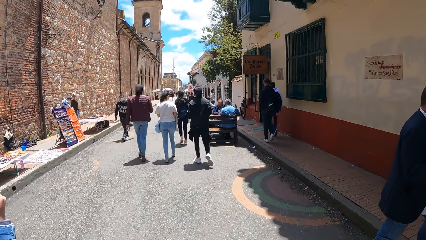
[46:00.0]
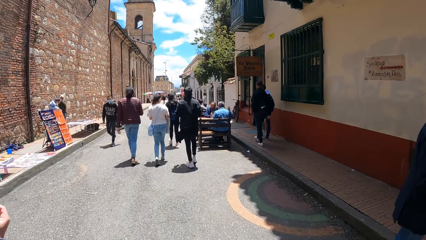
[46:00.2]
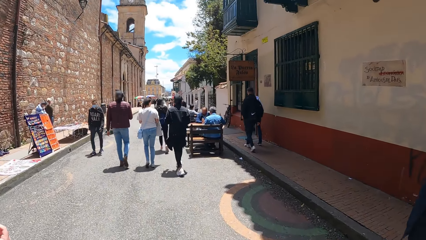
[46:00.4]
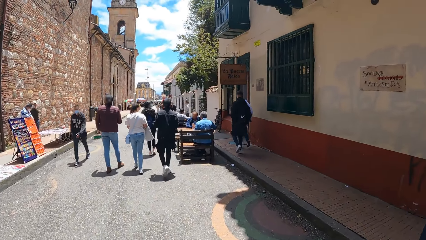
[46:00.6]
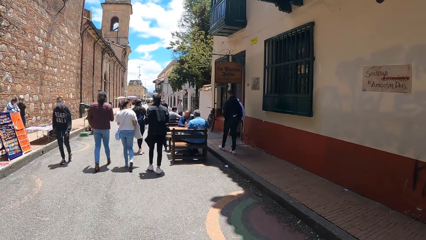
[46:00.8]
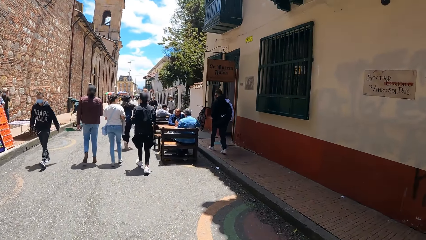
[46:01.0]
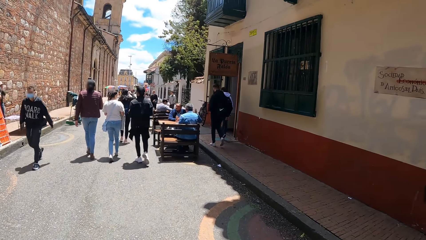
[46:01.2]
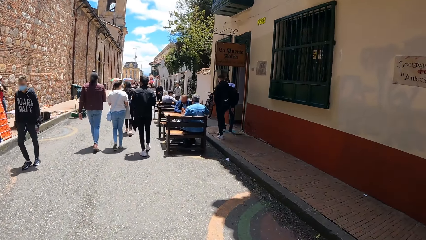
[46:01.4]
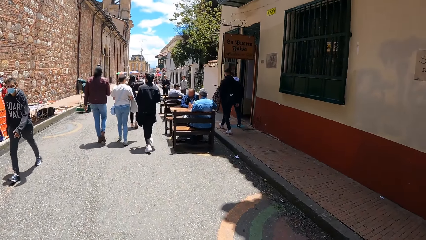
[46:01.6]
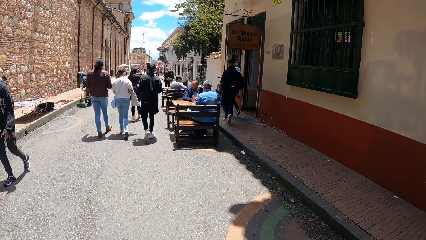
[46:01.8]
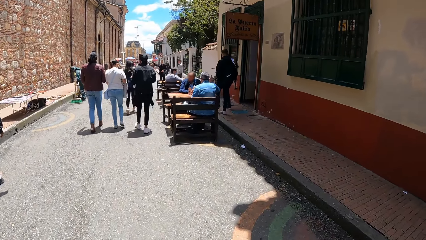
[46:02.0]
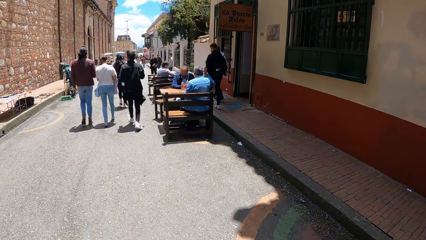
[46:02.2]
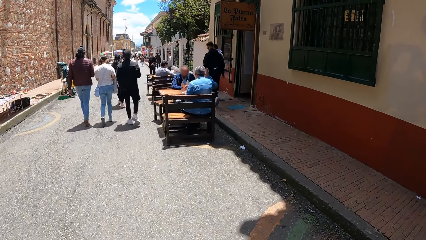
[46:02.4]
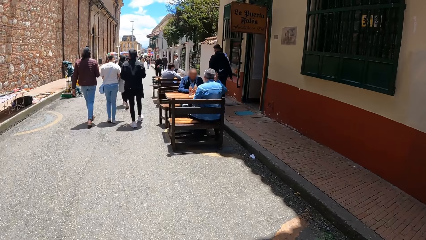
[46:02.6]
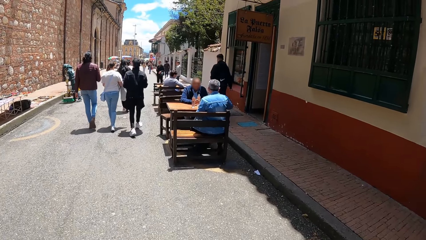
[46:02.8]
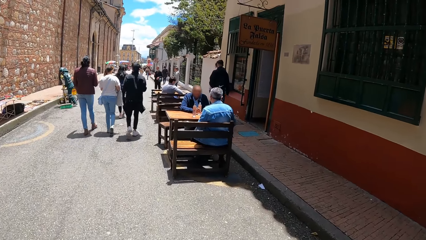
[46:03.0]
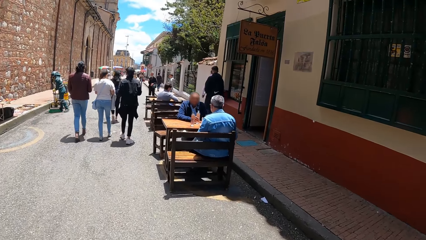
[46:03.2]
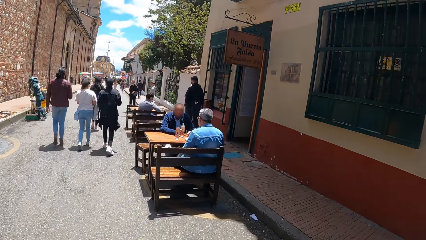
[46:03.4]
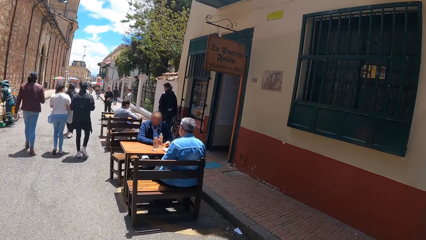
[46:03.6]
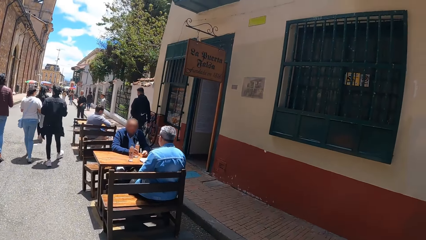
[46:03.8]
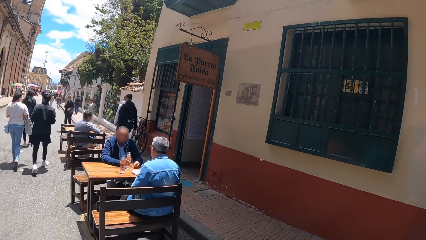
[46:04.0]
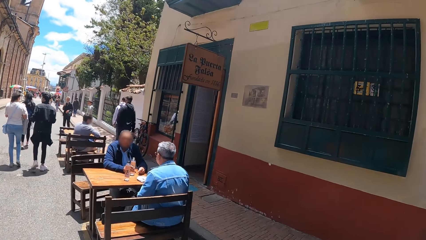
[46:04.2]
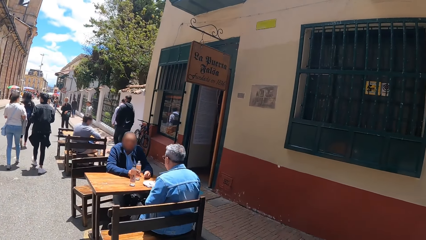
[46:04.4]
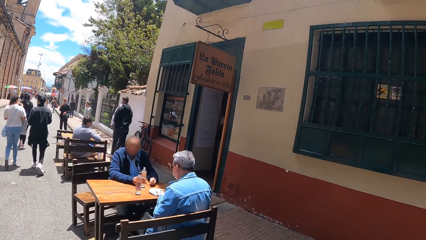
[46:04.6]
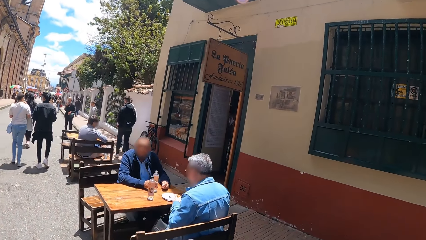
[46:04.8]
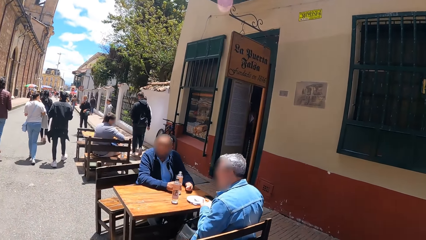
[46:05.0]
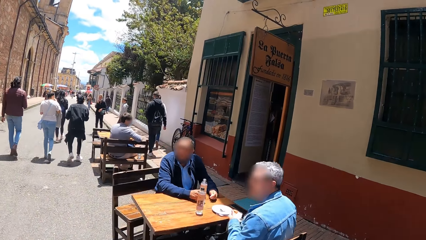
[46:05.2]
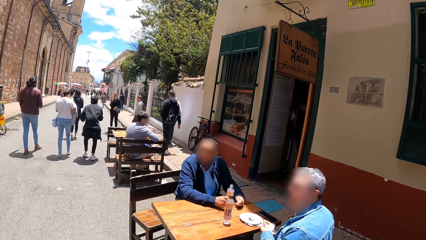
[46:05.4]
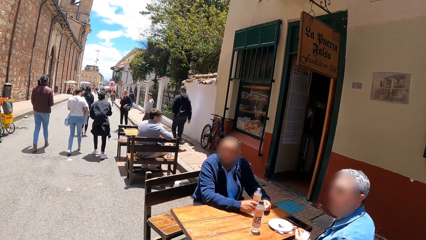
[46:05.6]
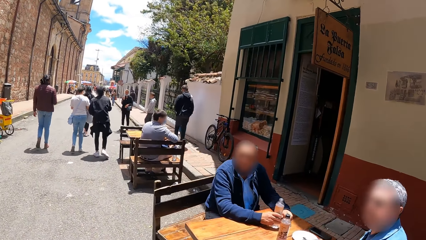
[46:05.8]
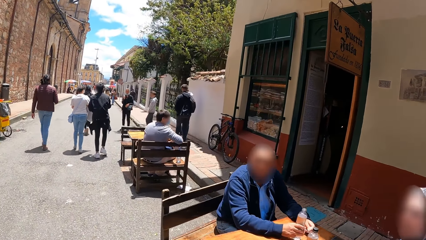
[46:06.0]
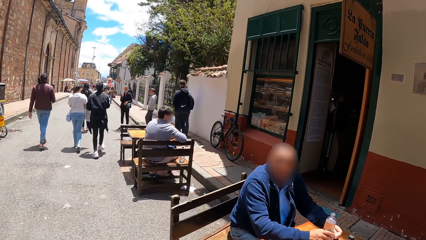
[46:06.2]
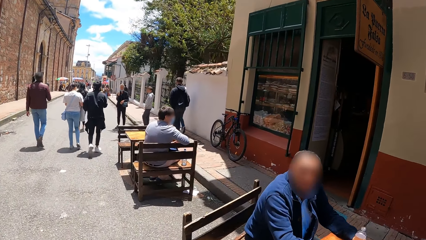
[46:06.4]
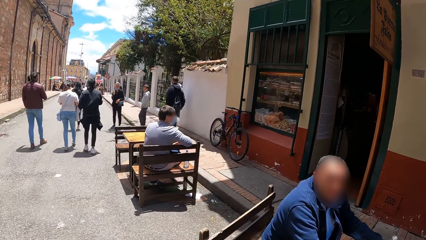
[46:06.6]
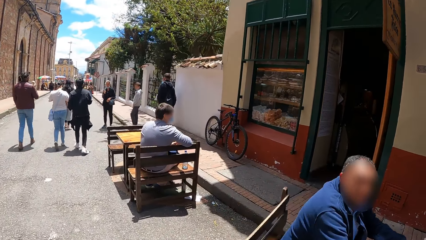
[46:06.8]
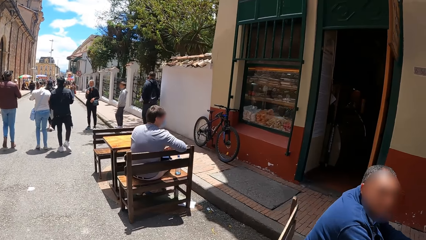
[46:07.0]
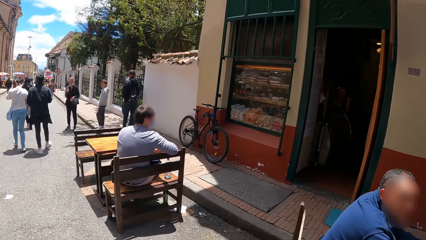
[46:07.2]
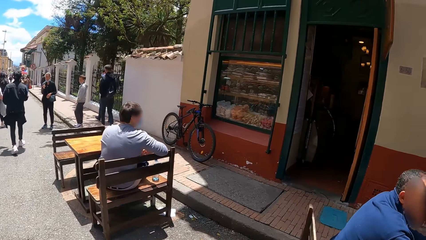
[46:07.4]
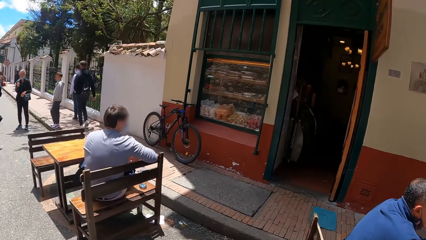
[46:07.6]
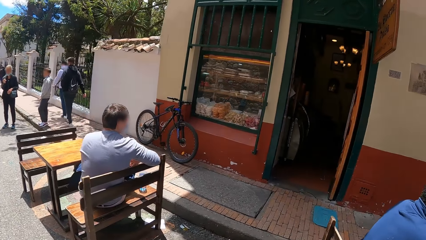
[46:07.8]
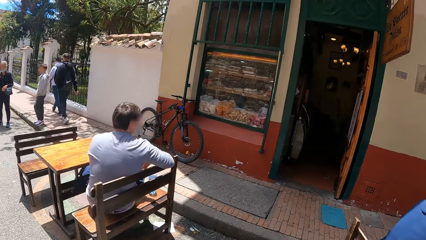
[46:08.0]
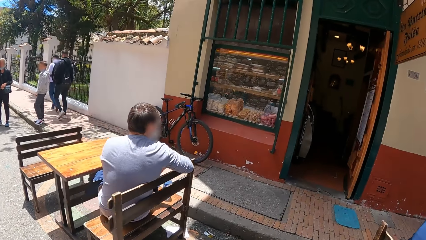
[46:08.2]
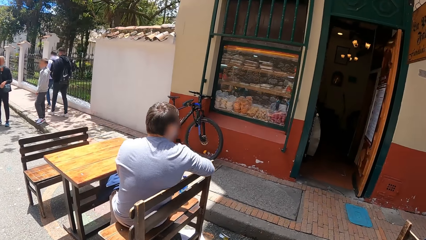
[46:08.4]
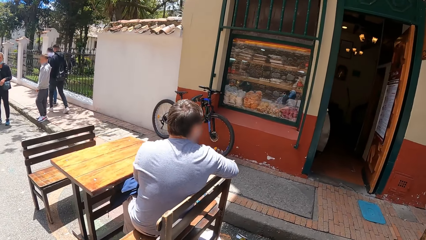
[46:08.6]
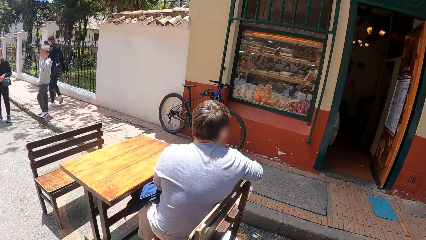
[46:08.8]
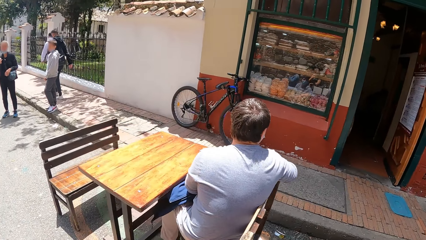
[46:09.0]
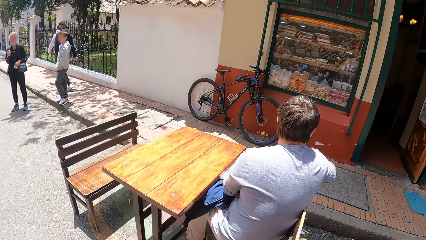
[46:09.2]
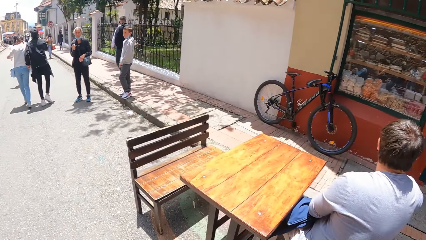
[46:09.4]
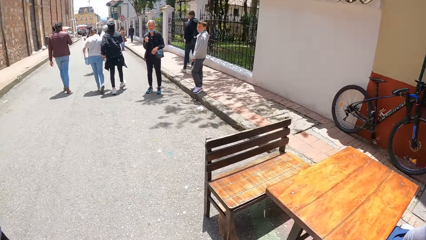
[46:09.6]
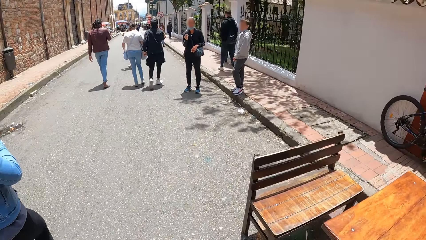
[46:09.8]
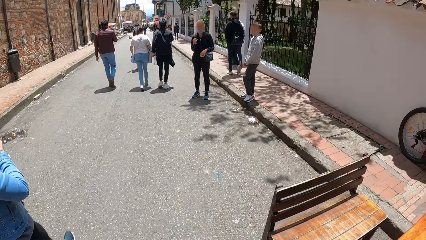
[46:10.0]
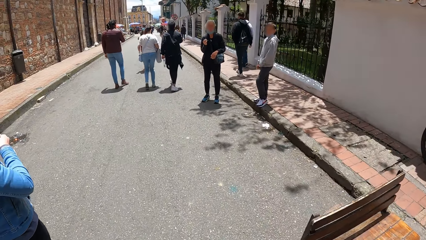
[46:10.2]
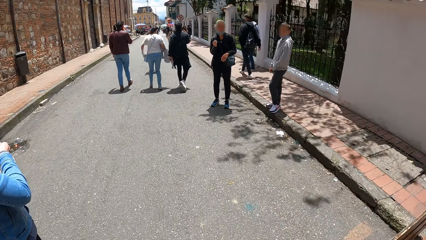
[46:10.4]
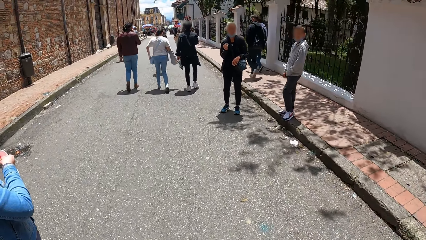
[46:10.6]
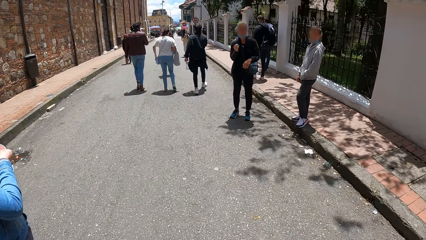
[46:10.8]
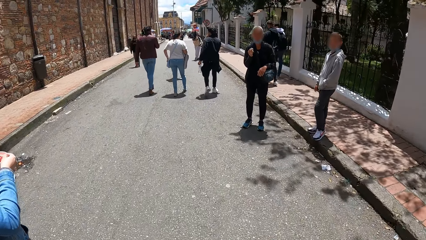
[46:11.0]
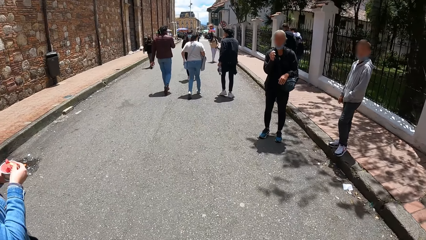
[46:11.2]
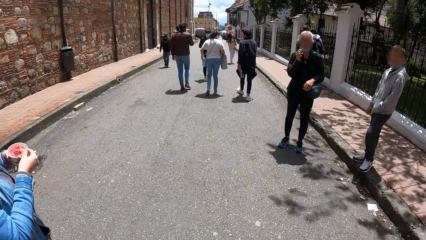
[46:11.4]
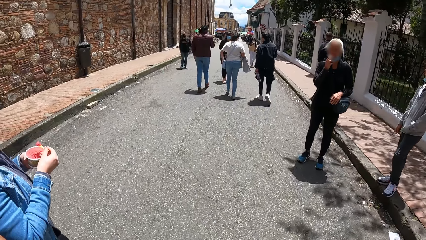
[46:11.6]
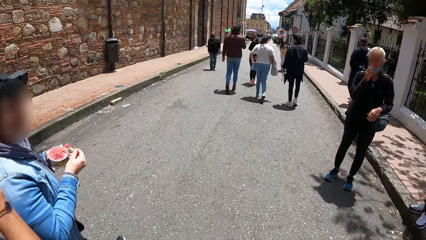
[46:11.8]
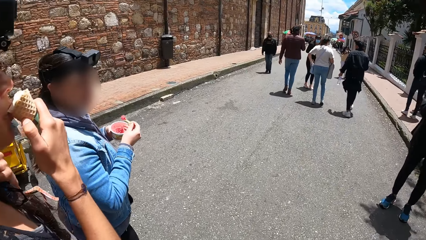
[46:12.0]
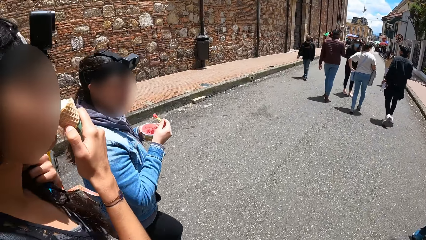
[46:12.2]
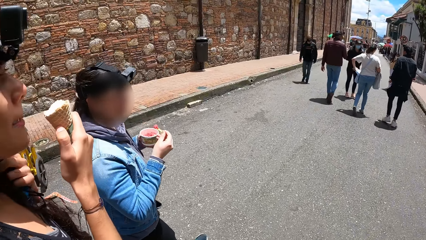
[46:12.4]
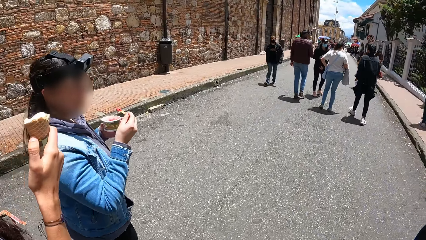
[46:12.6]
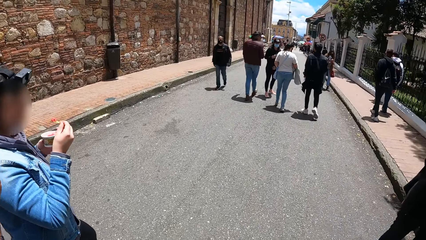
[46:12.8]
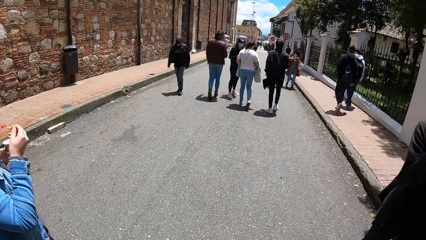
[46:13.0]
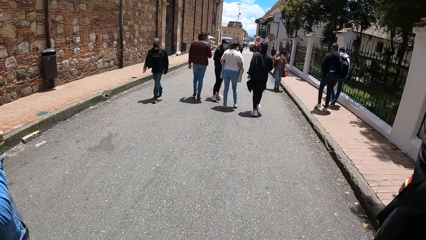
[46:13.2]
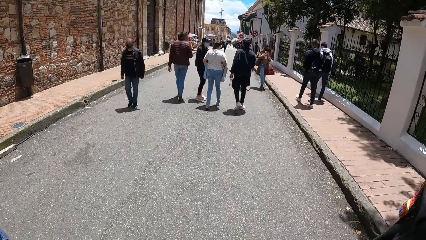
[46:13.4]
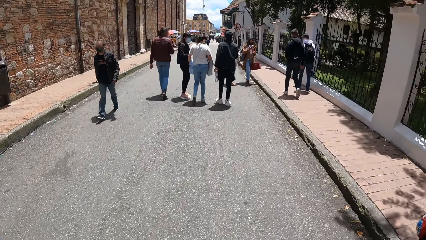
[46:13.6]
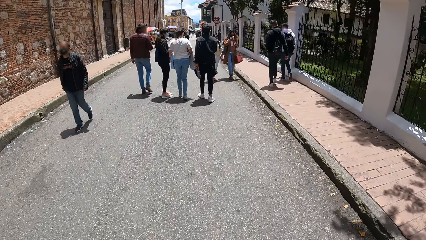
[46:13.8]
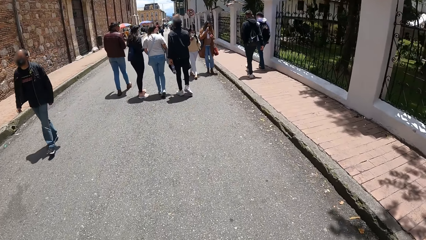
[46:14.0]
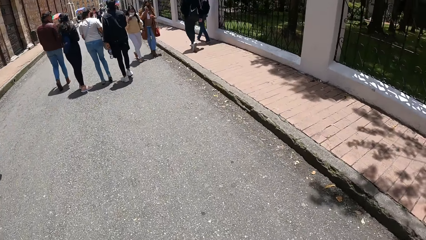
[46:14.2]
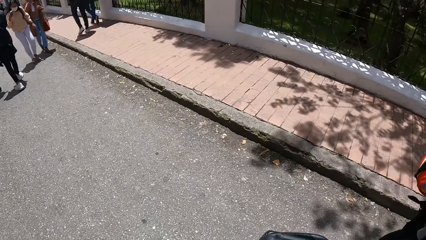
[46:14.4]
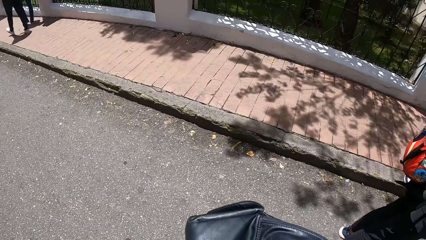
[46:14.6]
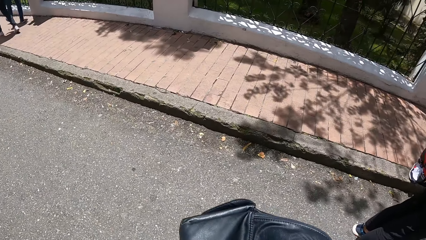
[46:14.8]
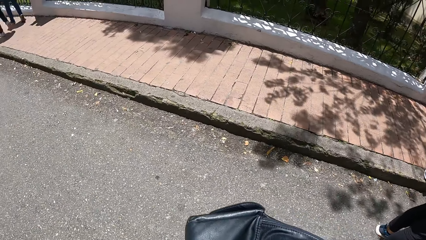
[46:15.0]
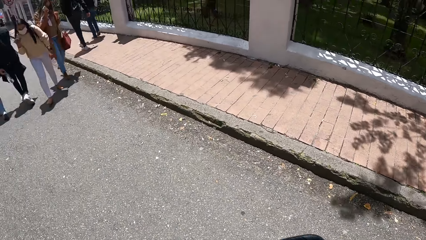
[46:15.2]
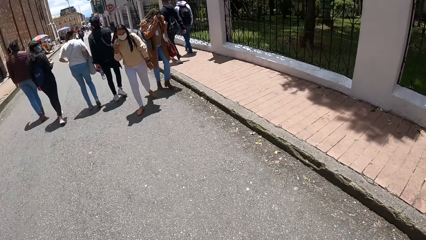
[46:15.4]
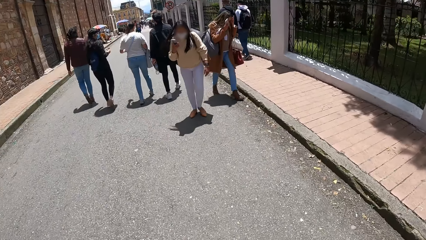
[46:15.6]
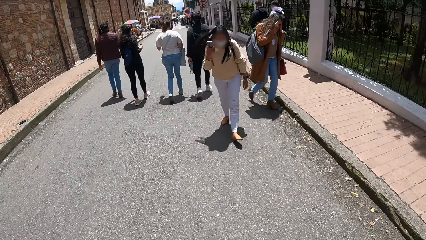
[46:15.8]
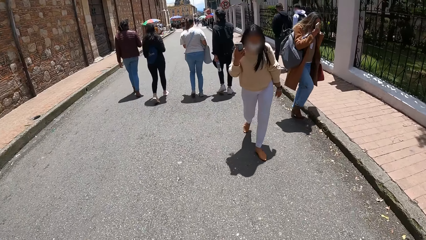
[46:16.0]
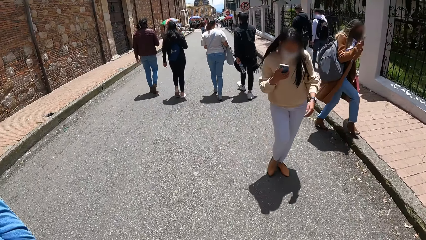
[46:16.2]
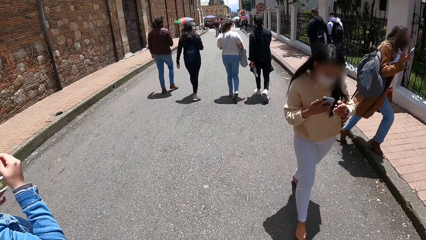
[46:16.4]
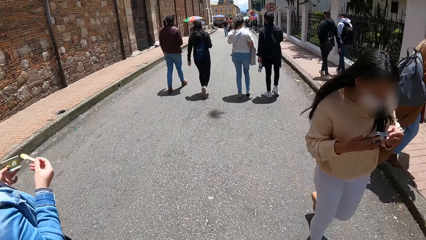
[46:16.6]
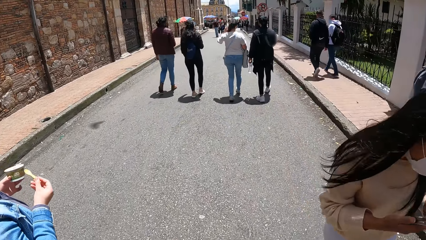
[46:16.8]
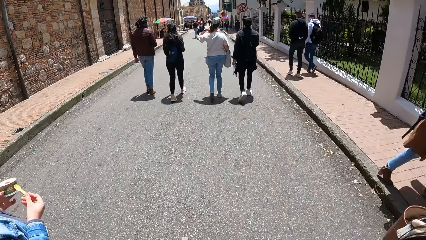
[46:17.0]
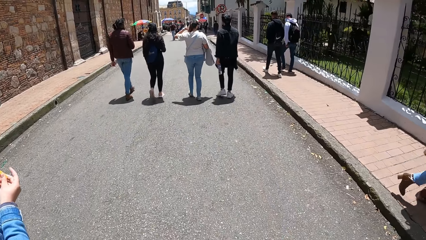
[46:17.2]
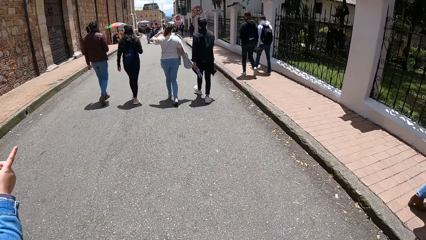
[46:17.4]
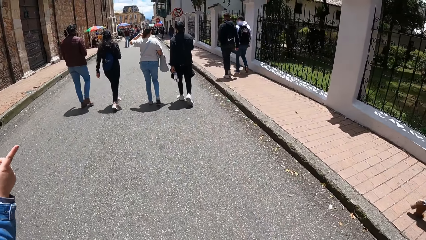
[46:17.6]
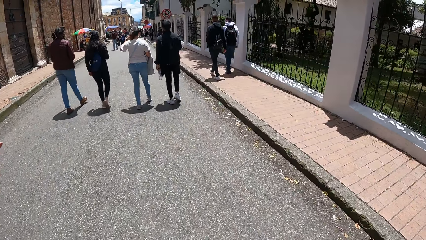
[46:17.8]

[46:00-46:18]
The camera wearer looks at persons seated on benches. They look at a person seated and walk between buildings. They look at products on display. They walk on tarmac. A woman removes an ice cream cone from her mouth with her right hand. The woman holds the ice cream. The camera wearer looks at the woman. They walk on tarmac. They look at a pavement. They walk on tarmac.
